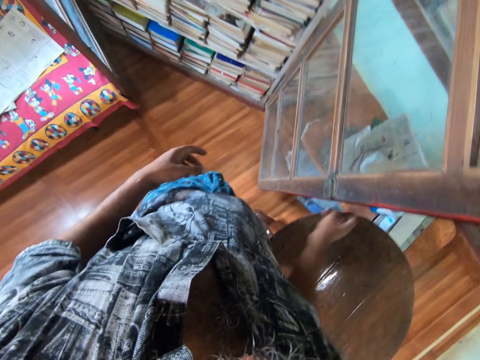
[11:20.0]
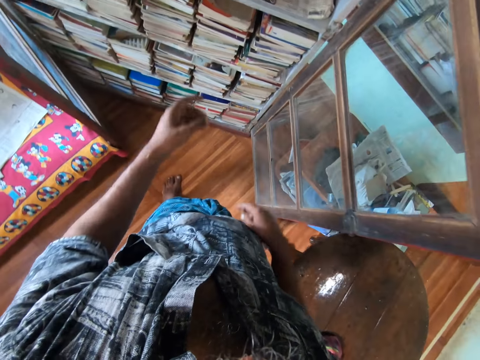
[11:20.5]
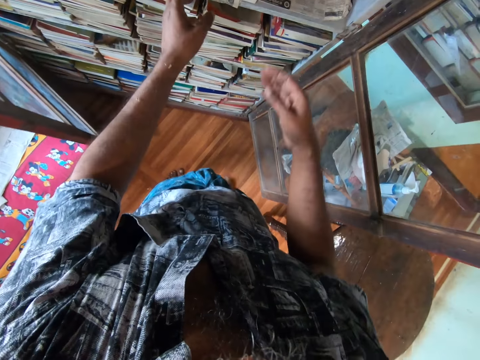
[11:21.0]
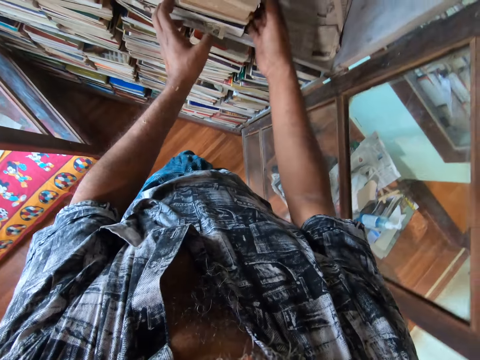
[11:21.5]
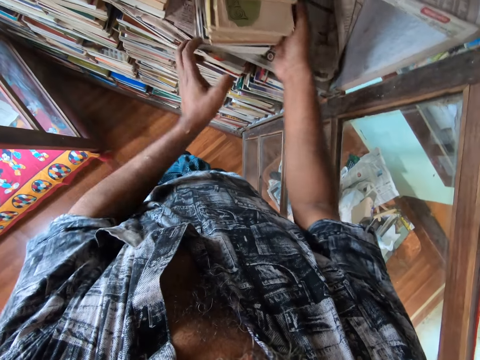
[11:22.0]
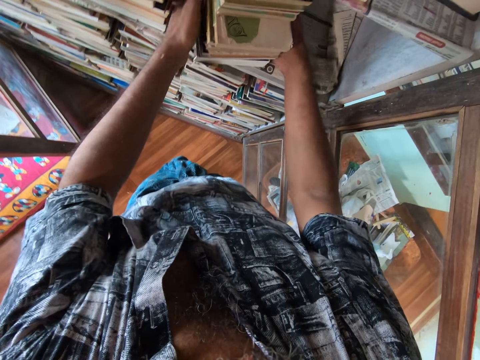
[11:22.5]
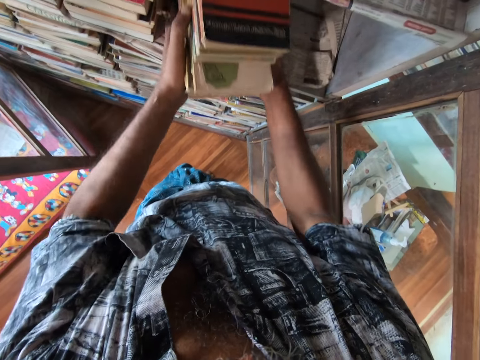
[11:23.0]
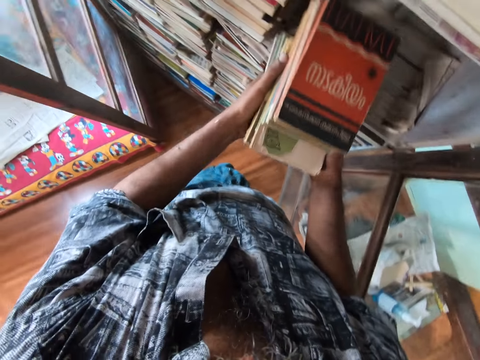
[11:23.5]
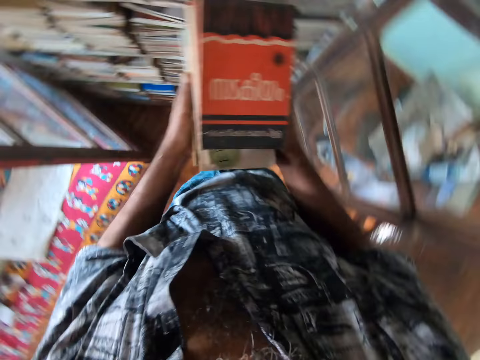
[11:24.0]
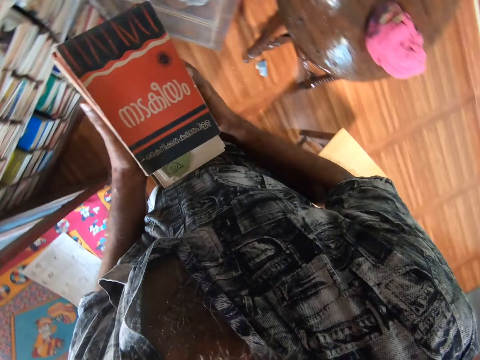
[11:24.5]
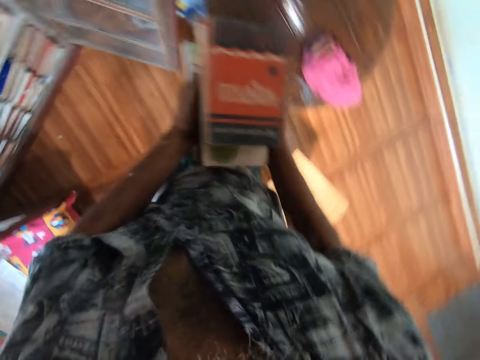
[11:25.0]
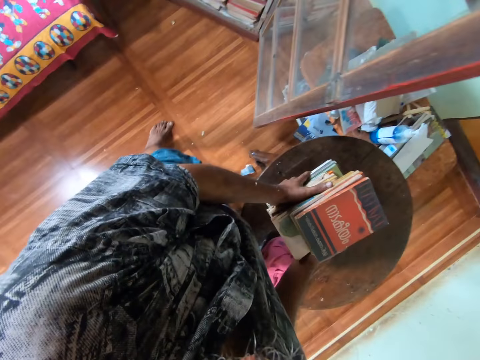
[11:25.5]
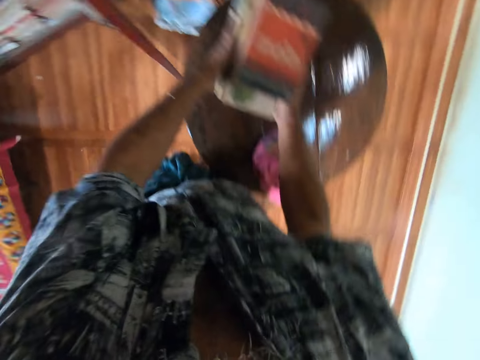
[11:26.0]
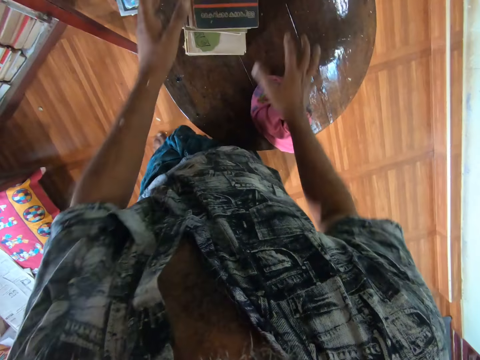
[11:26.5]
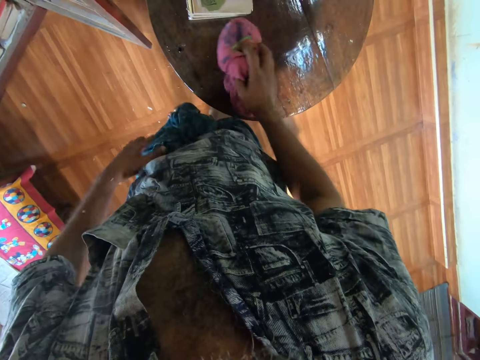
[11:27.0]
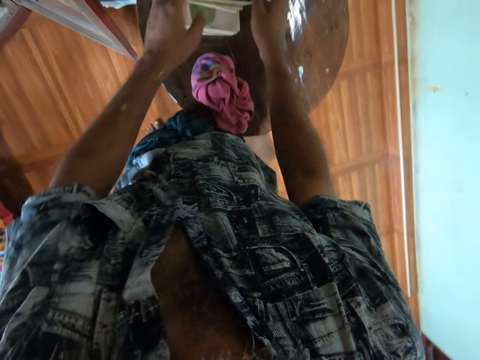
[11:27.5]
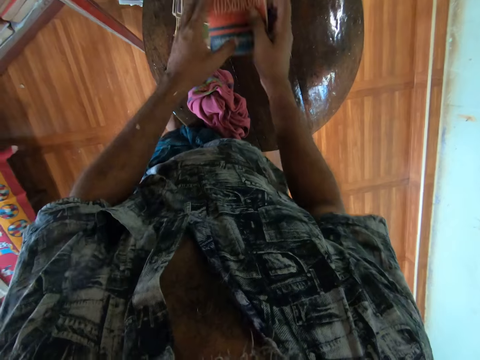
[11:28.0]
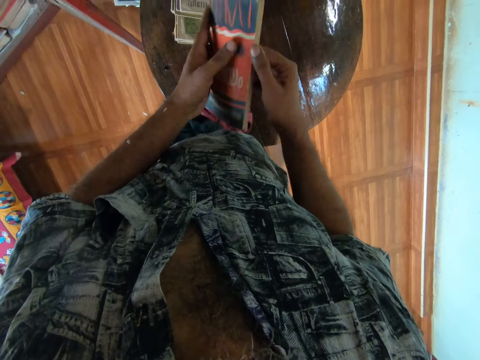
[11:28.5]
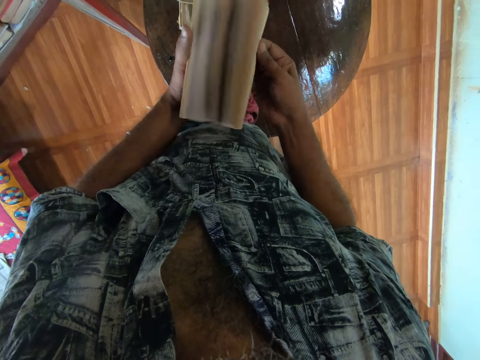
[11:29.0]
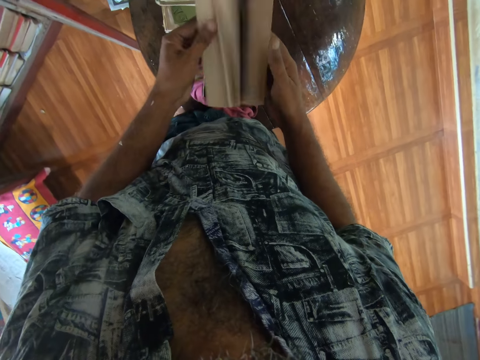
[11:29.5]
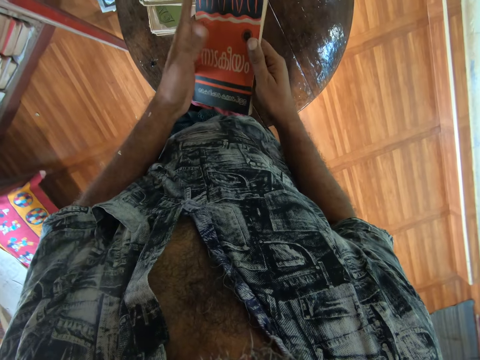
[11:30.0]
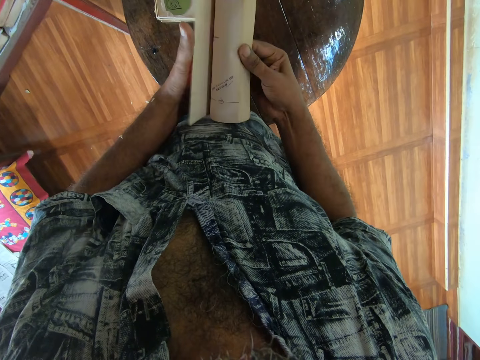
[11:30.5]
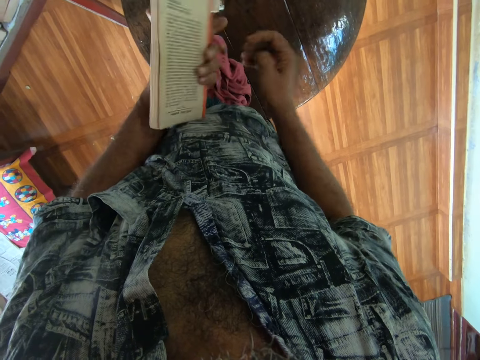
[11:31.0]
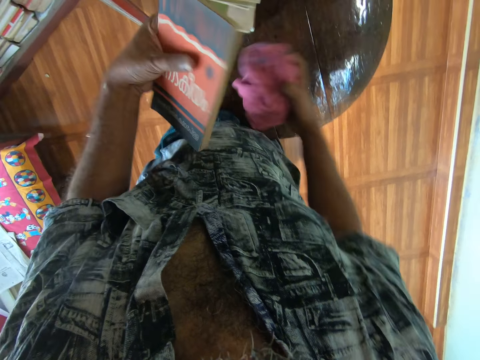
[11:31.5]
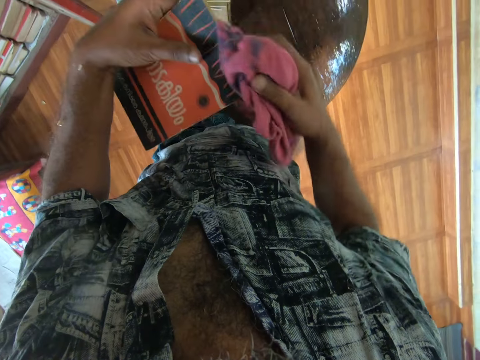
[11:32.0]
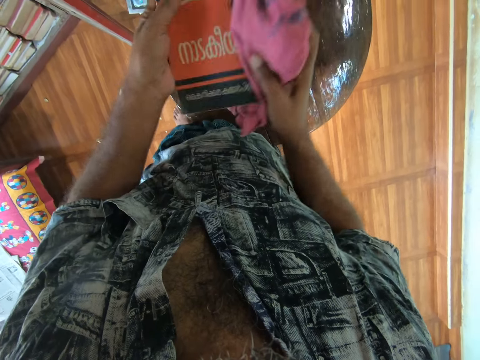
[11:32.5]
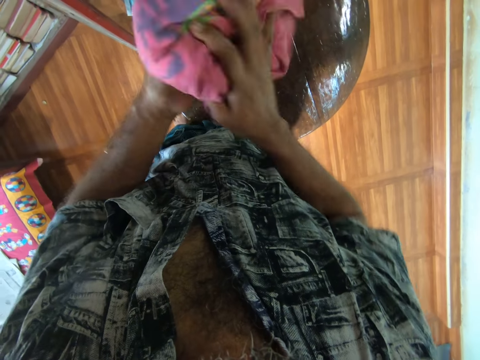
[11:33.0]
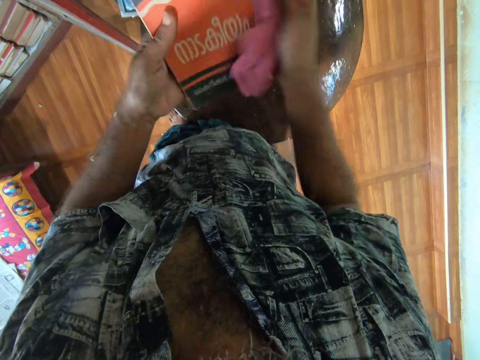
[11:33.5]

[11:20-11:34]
The camera wearer places the paper down. They throw the paper. They move around. They touch the books. They pick books from the shelf. They move around. They put the books on the table. They move the wiping cloth. They pick a piece of cloth. They pick a book. They open the pages of the book. They pick the piece of cloth from the table. They wipe the book with the cloth.

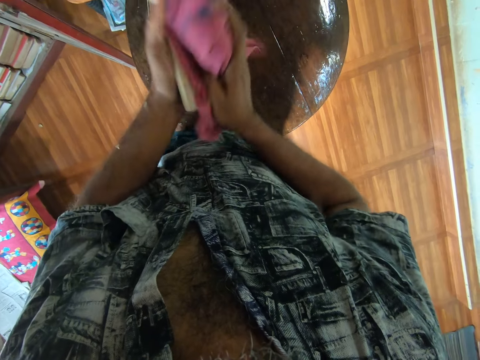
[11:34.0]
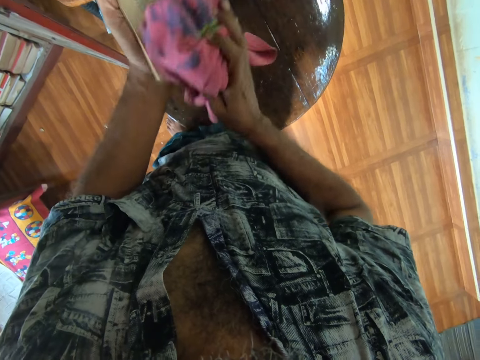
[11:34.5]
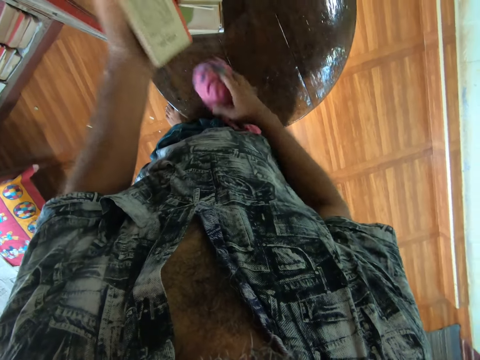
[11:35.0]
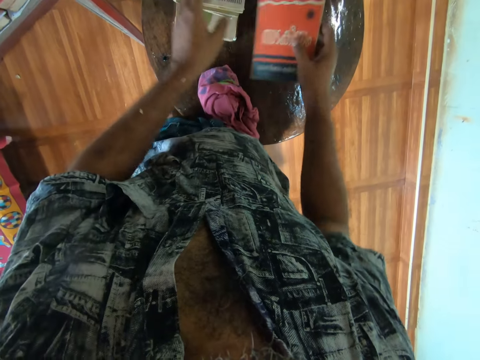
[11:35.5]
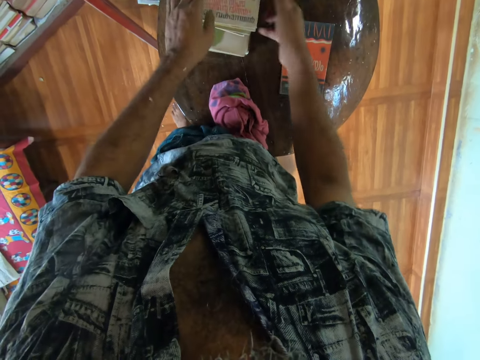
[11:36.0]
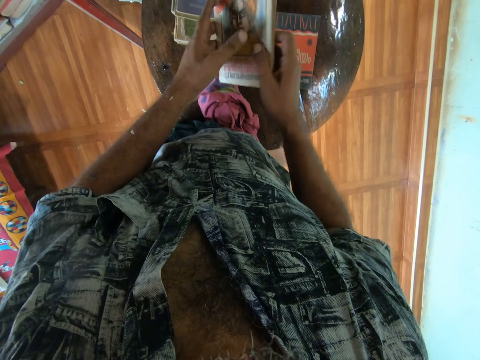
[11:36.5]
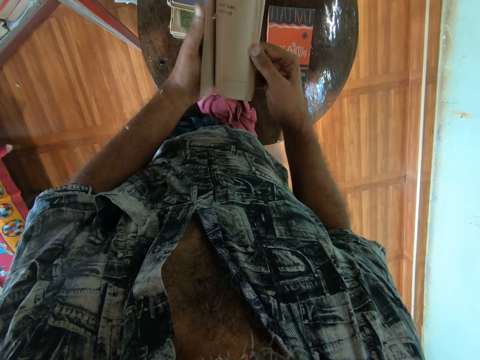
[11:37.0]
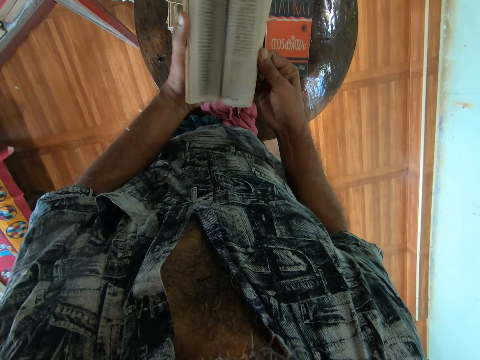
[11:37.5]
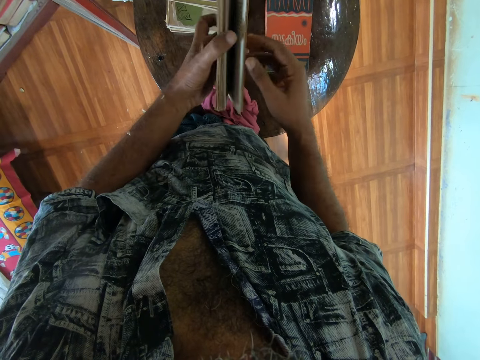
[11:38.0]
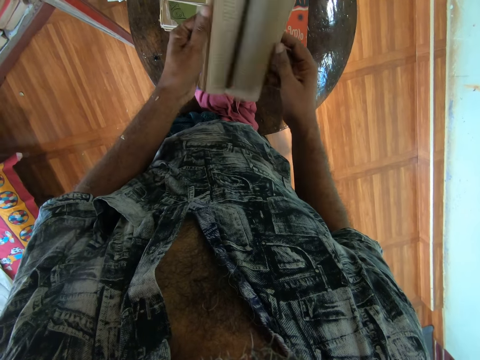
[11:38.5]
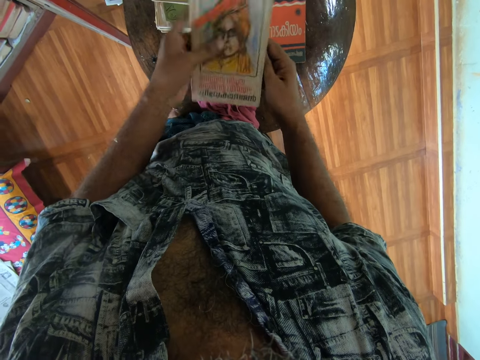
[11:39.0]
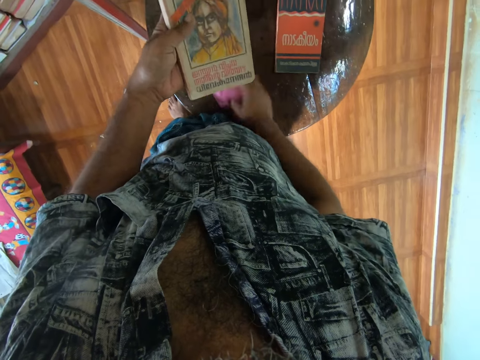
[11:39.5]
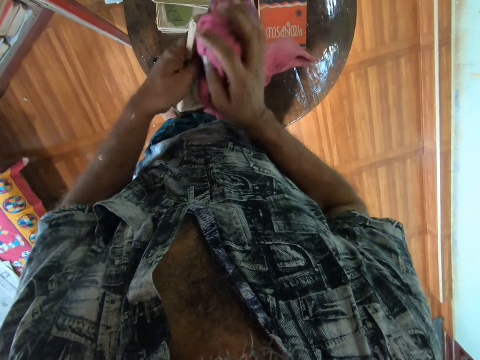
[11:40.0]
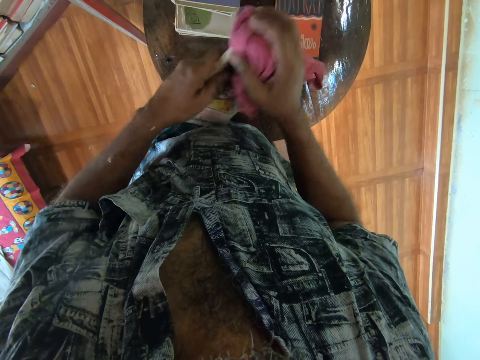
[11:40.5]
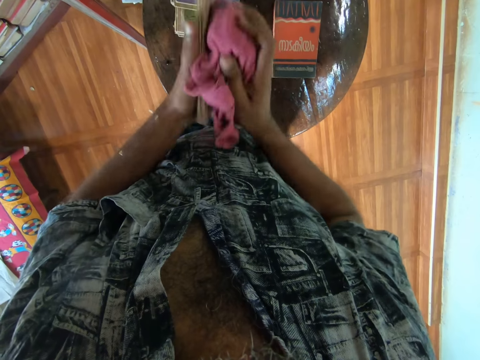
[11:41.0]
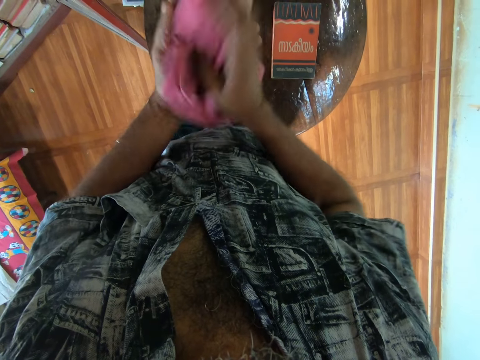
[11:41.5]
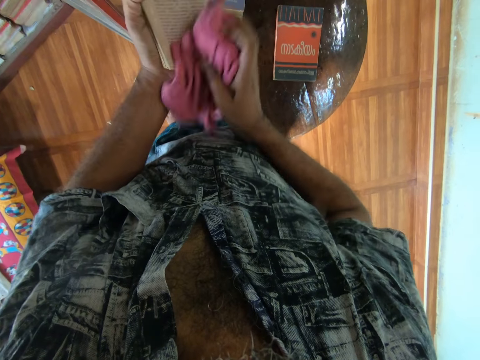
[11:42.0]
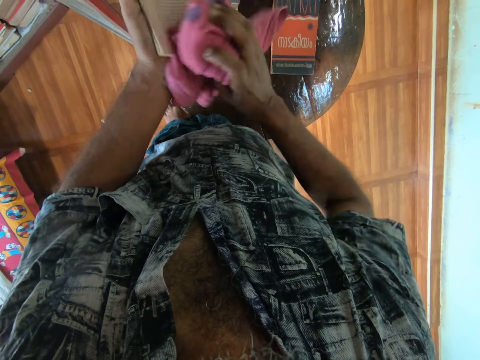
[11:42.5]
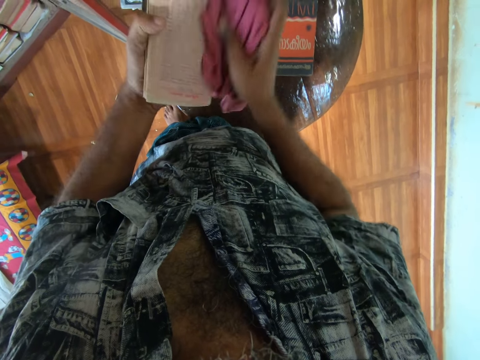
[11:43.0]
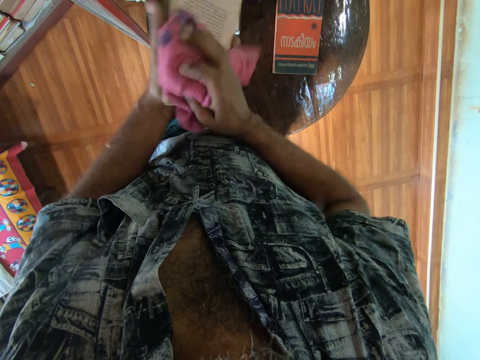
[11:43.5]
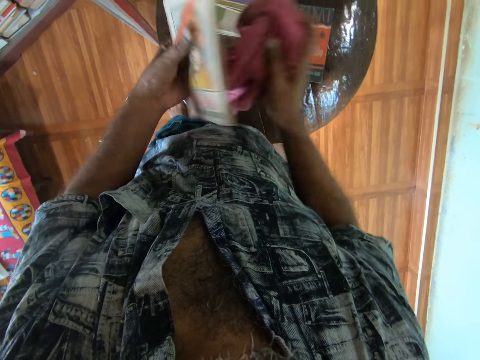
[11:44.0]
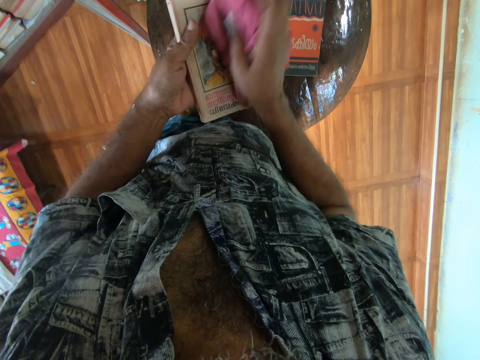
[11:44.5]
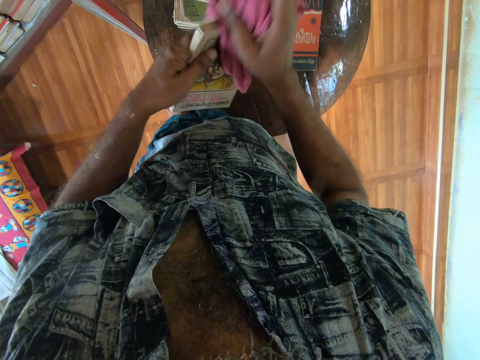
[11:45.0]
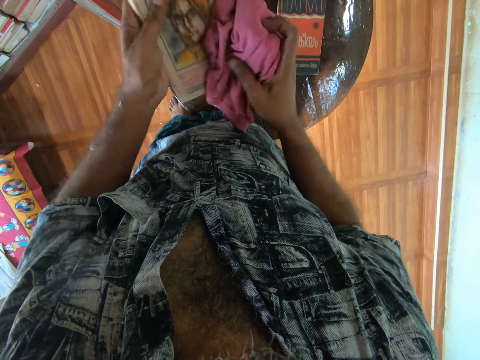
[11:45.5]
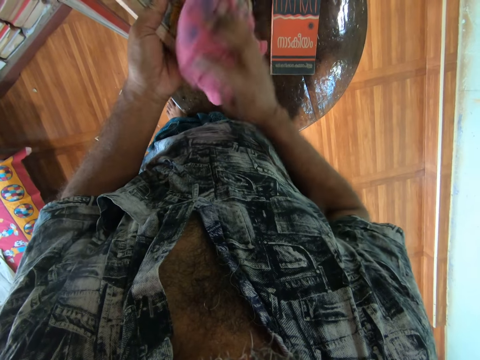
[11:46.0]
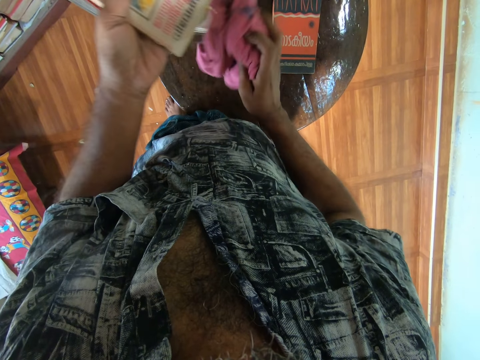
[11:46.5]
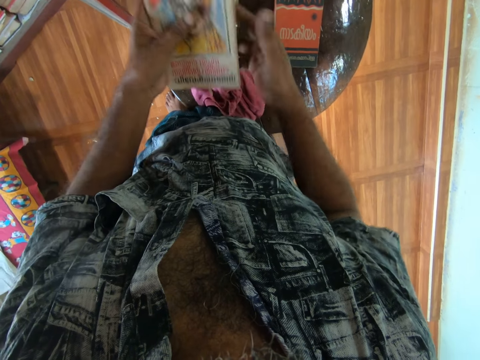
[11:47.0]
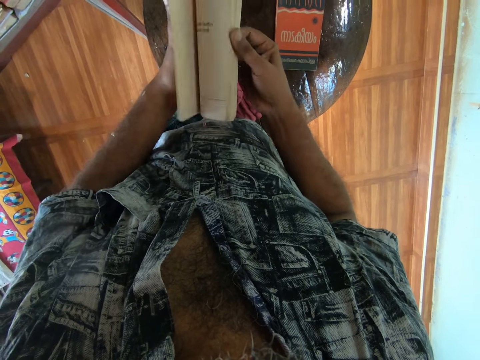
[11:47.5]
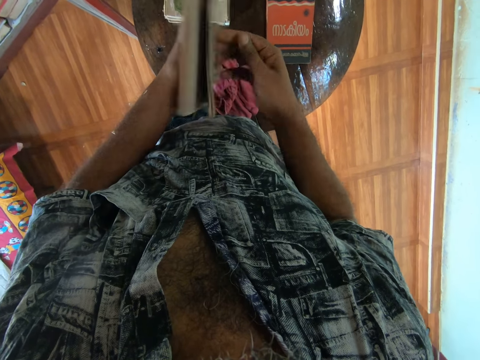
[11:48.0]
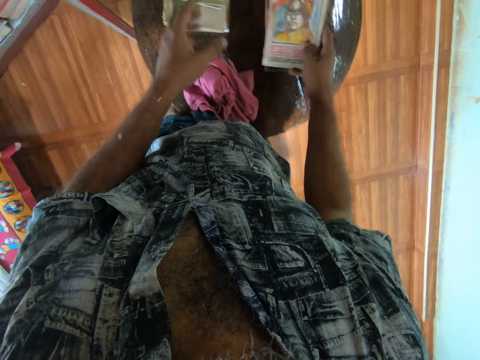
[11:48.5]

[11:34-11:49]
The camera wearer drops a wiping cloth on the table. They put a book on the table. They pick a book. They open the pages of the book. They pick the wiping cloth. They wipe the book. They drop the wiping cloth. They open the pages of the book.
